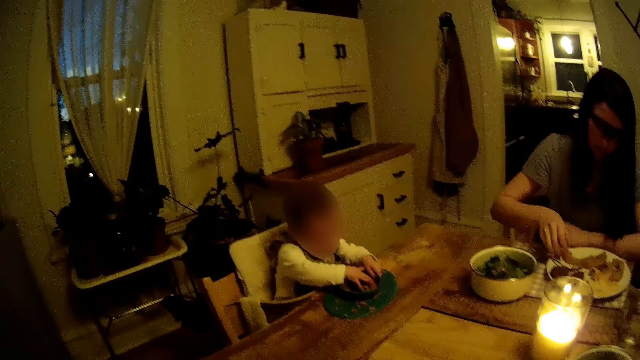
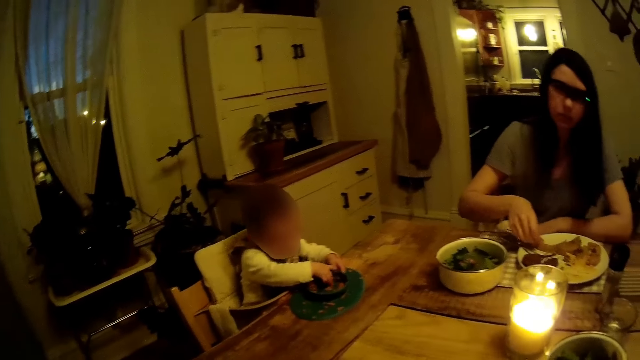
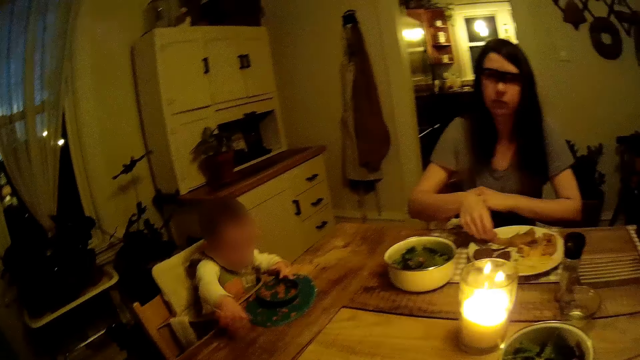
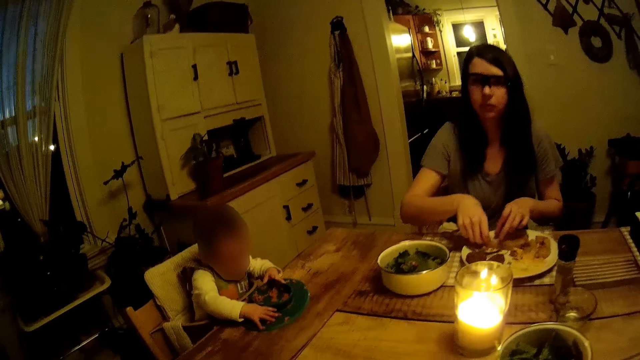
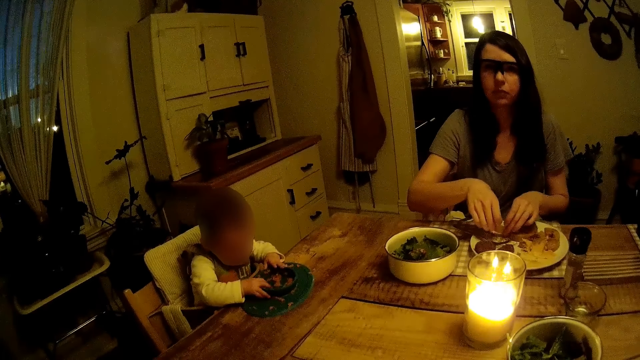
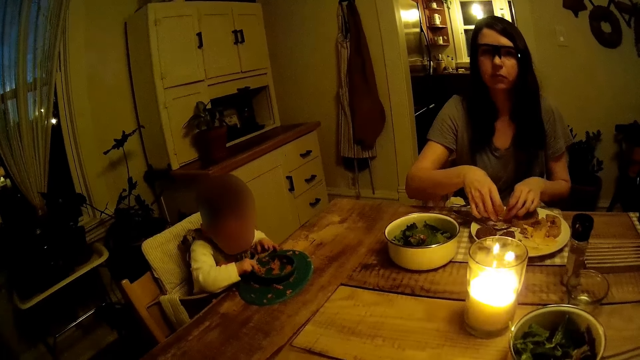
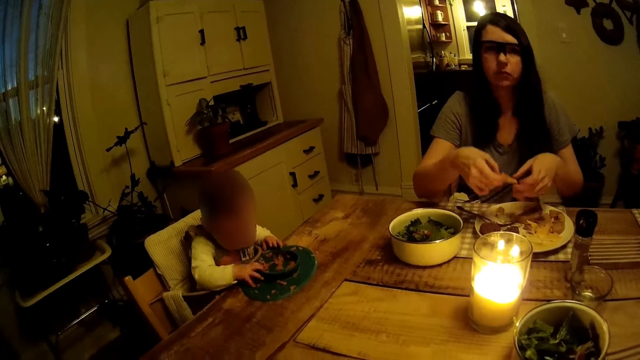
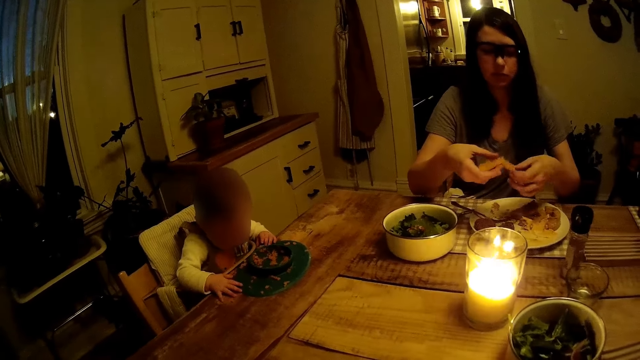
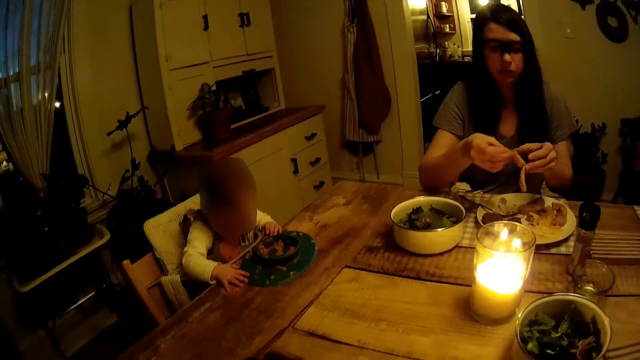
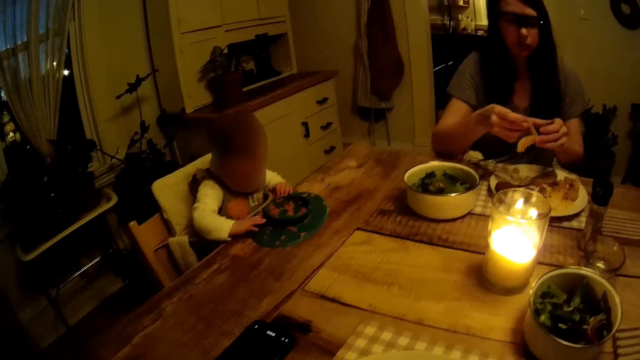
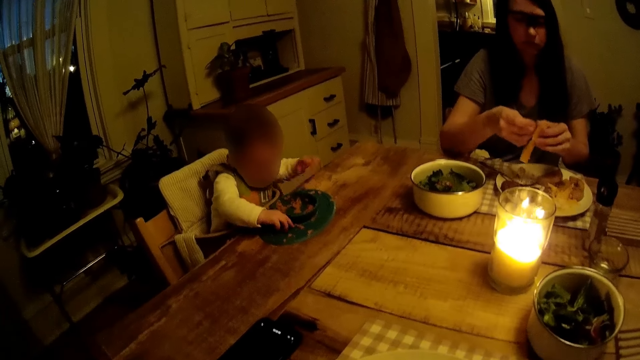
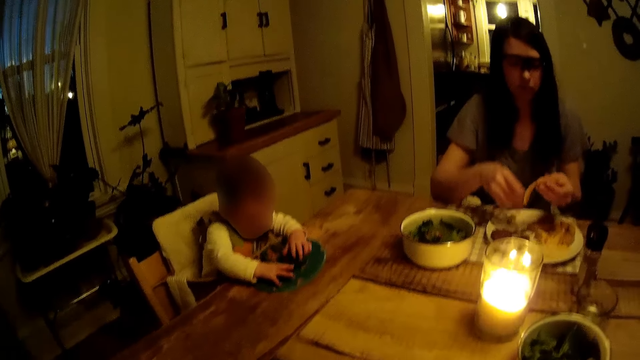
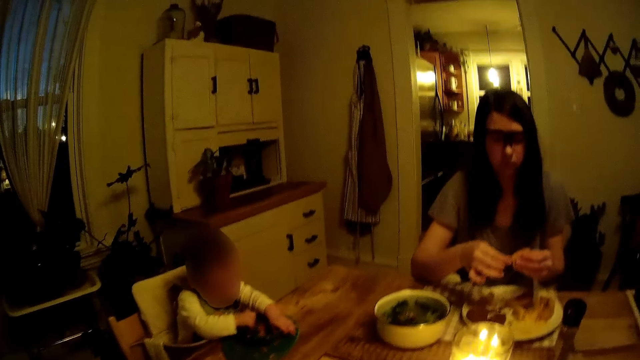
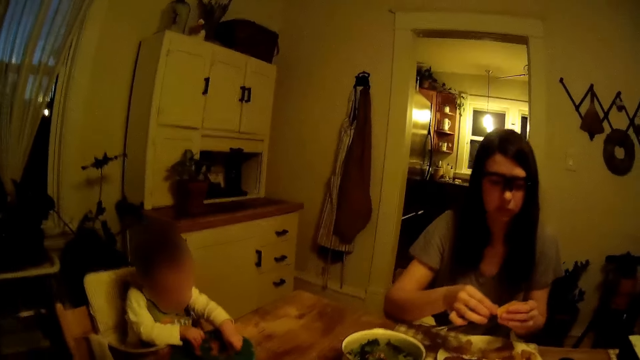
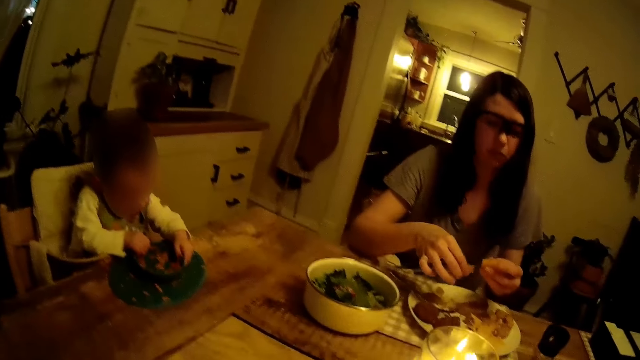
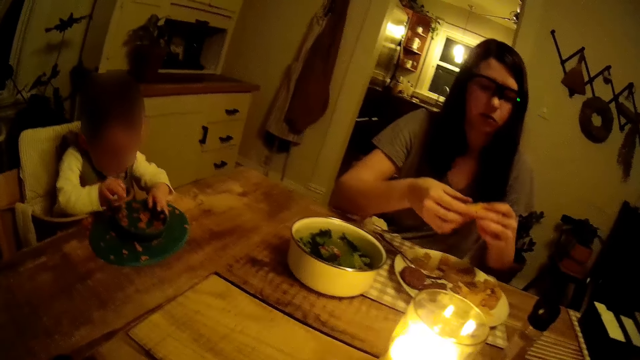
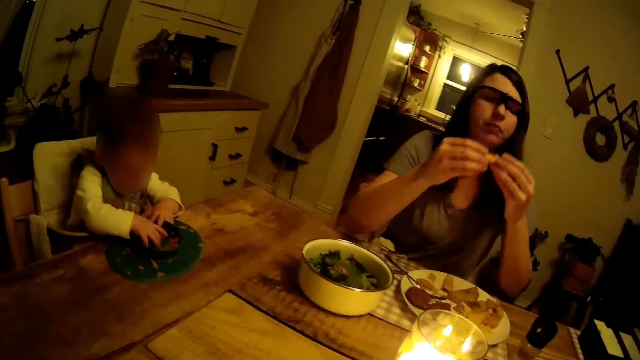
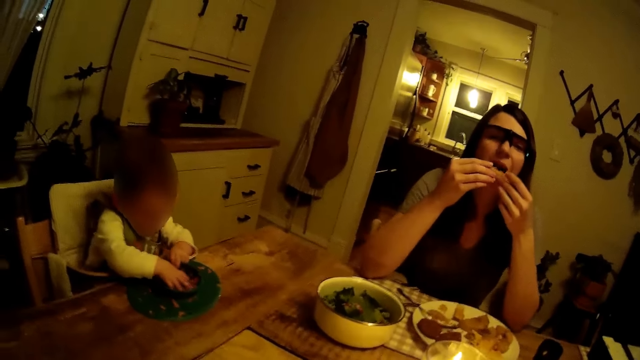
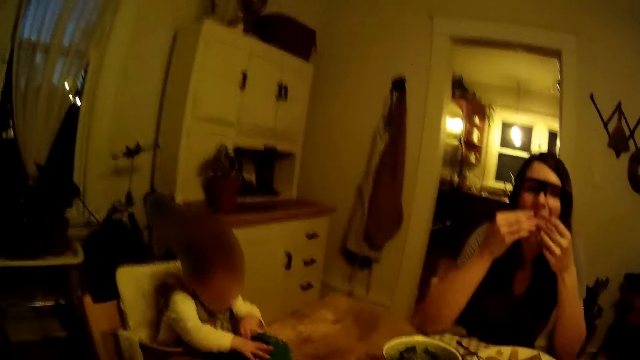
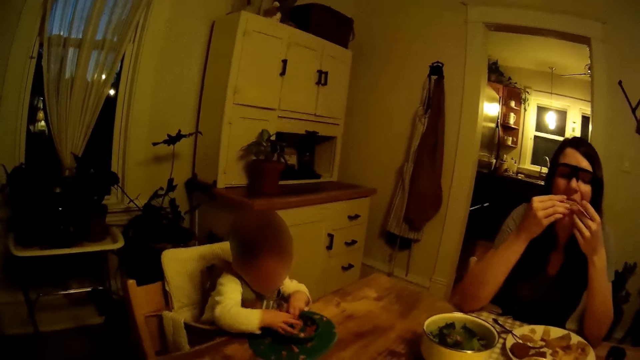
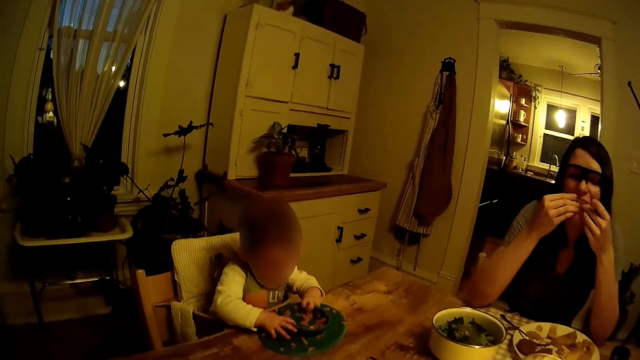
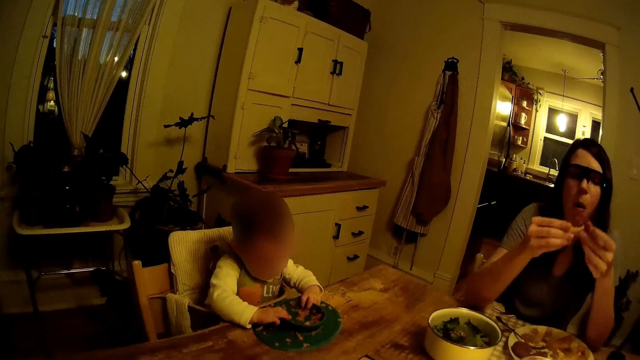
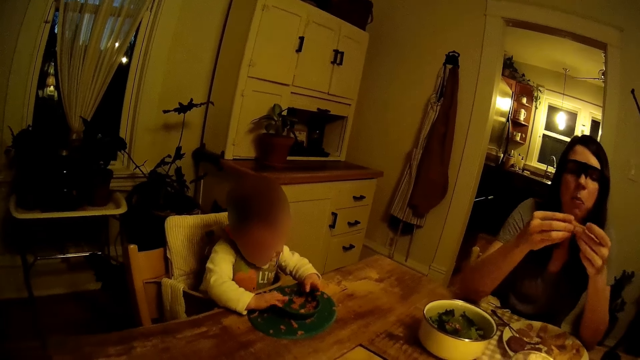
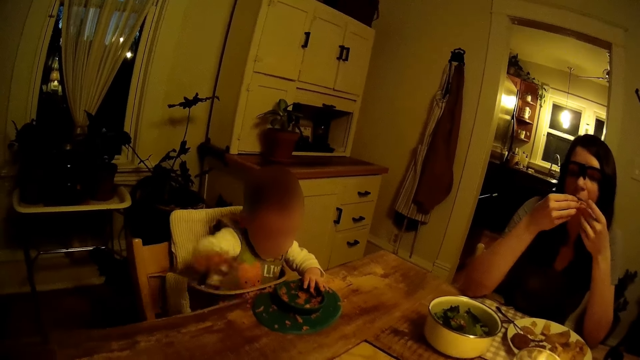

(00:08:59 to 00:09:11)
The camera wearer converses with a lady. The lady picks a meal from the plate on the table with both hands. The lady holds the meal with her left hand and cuts the meal with both hands. The lady places a piece of the meal in the plate on the table with her left hand and holds the piece of the meal with both hands. The lady eats the piece of meal in both hands.

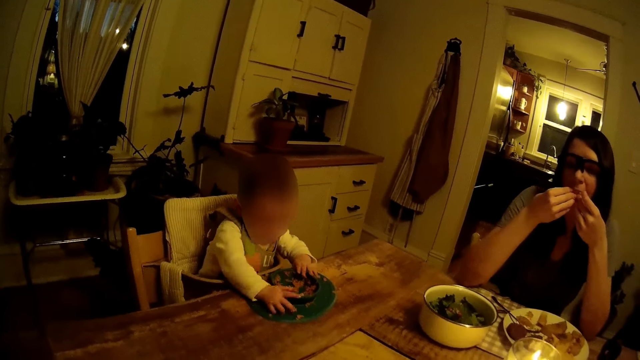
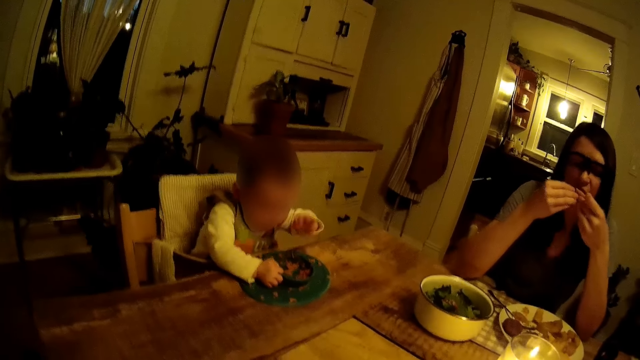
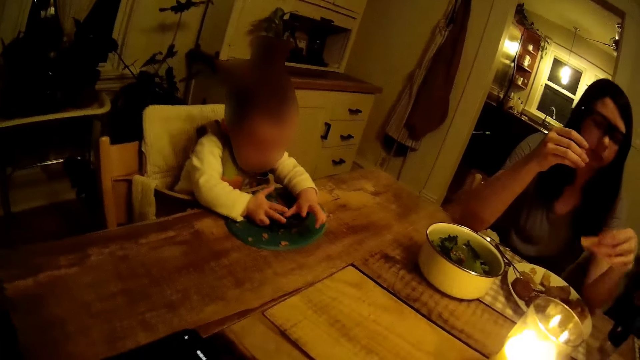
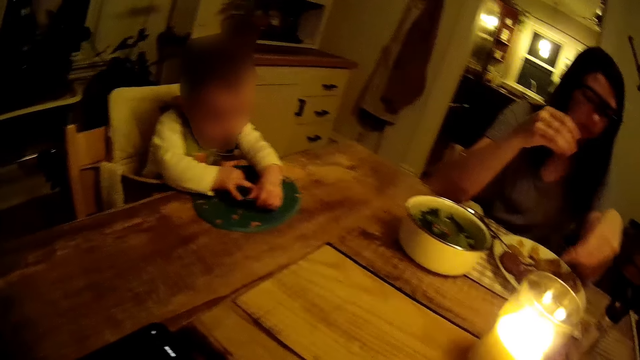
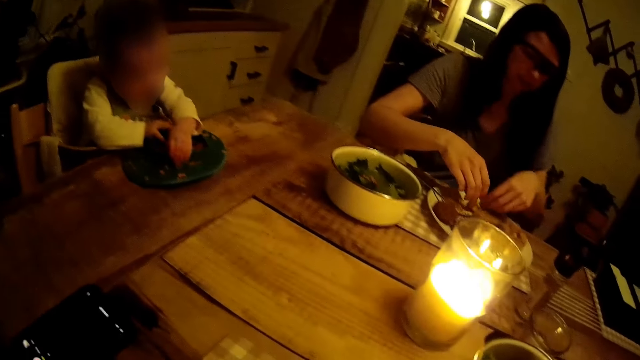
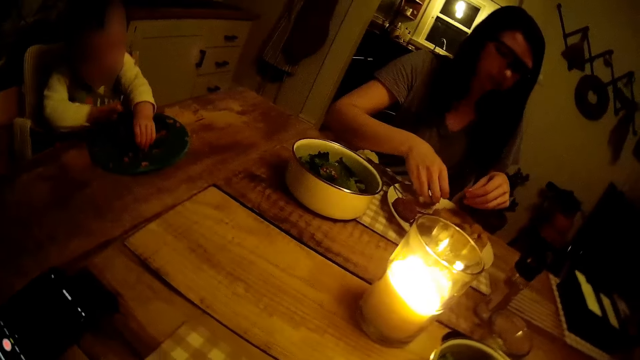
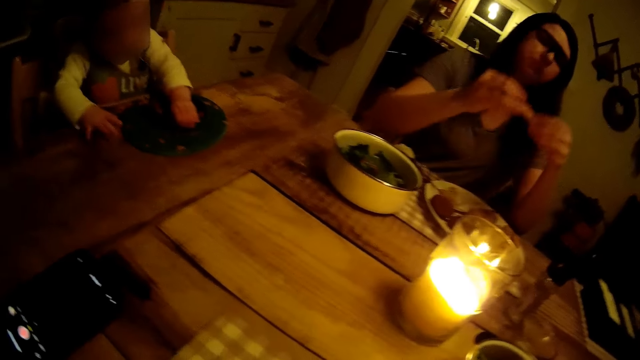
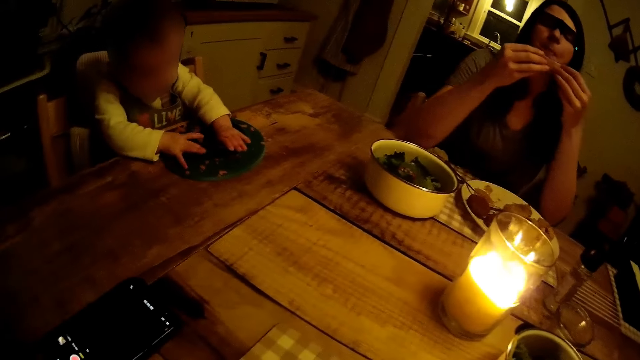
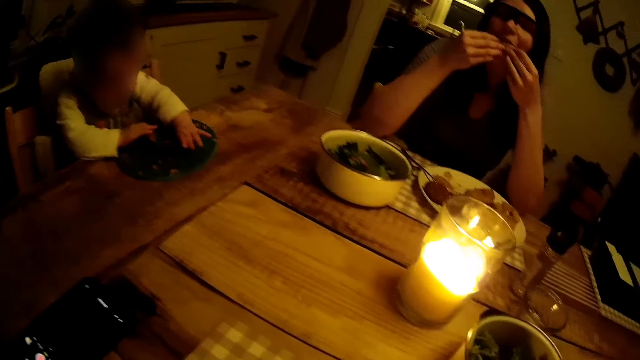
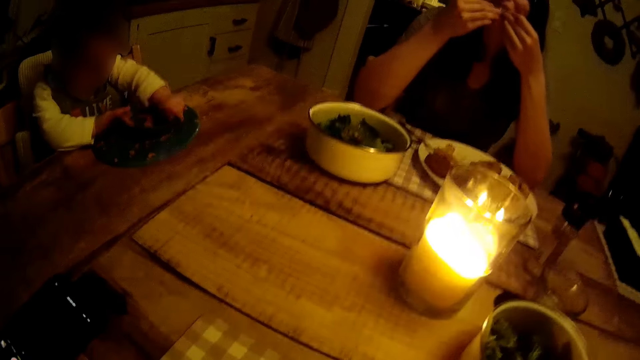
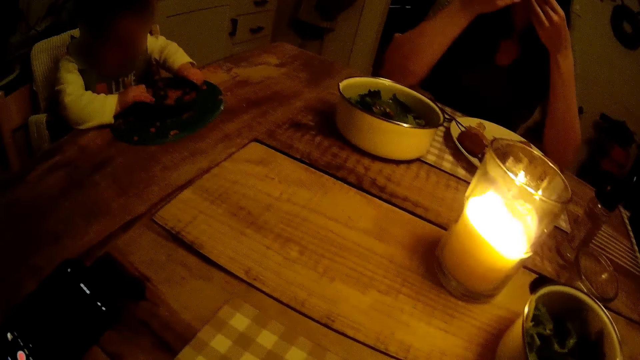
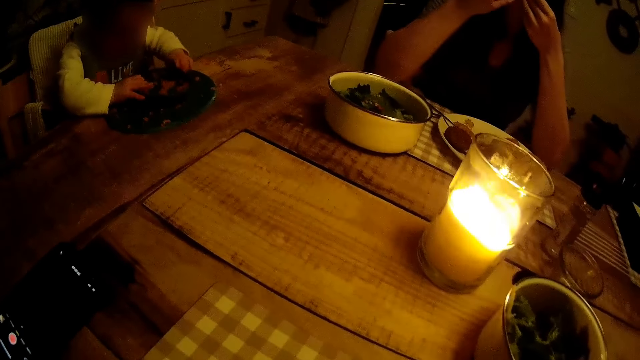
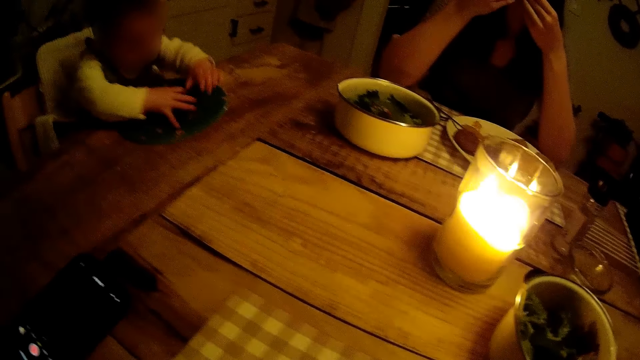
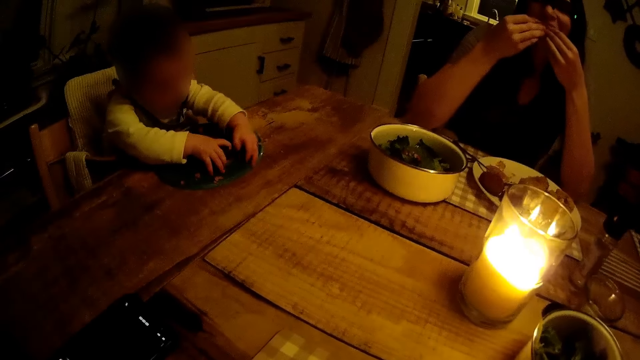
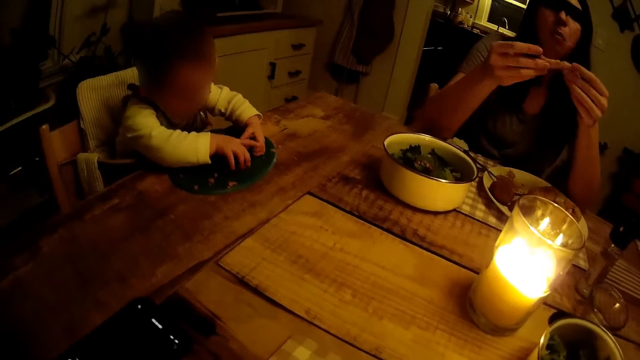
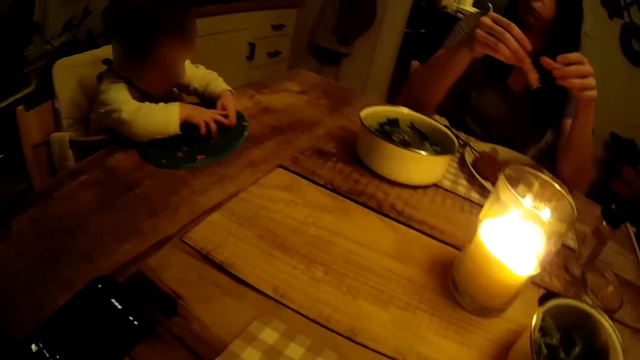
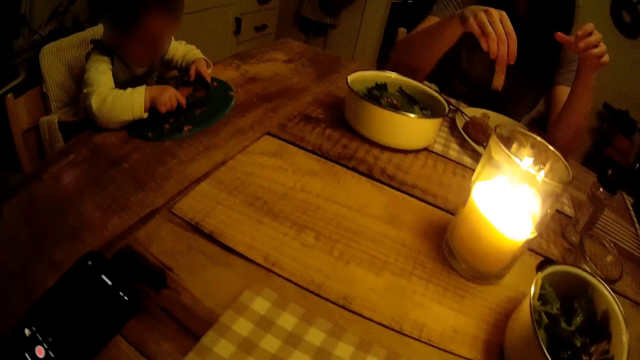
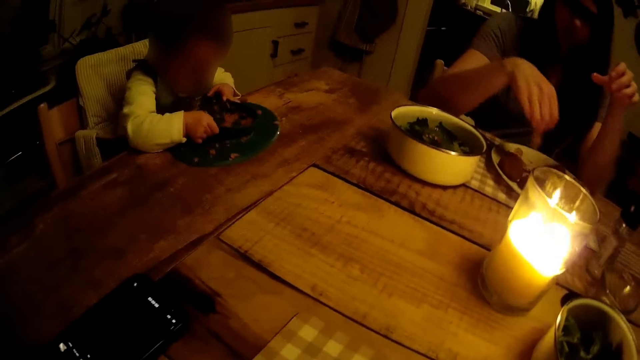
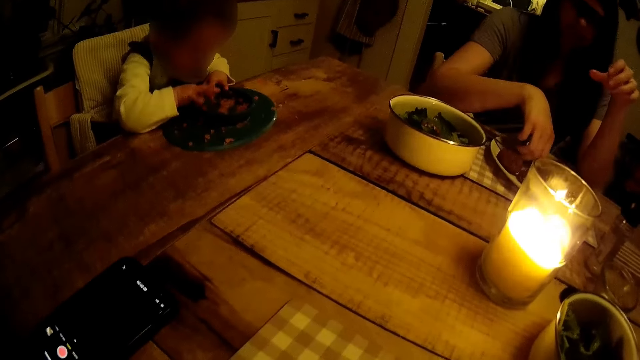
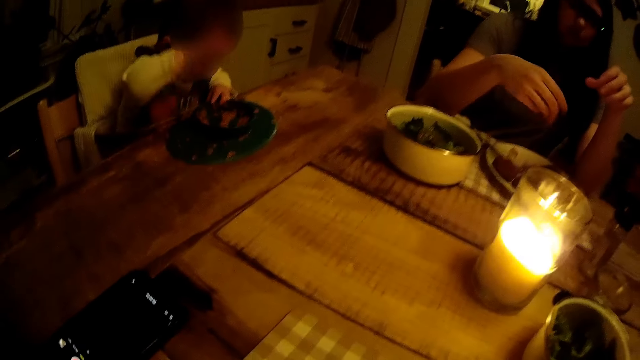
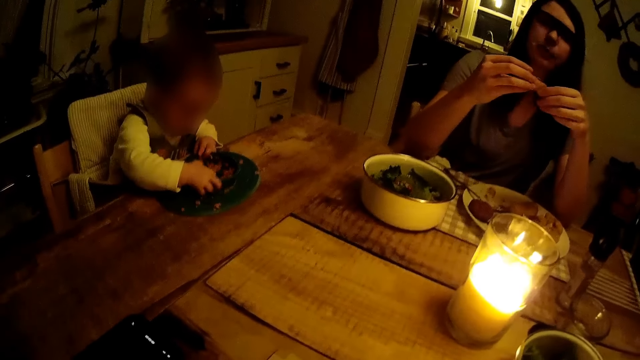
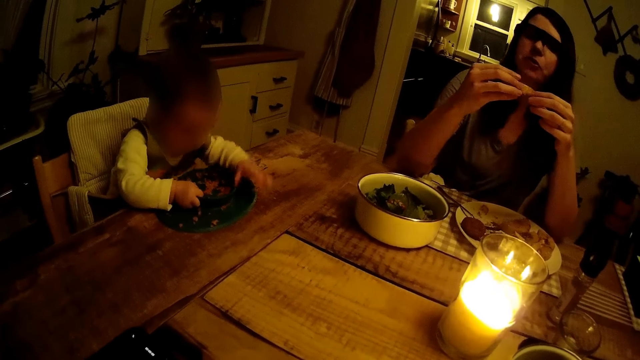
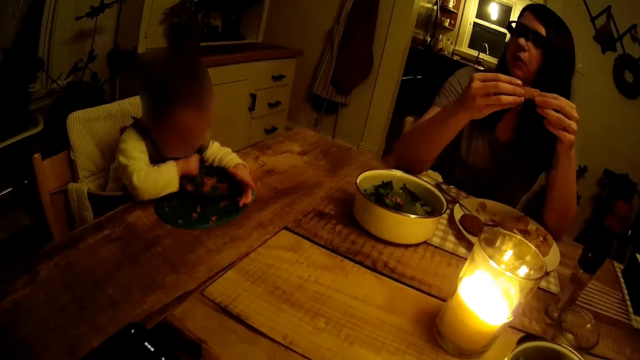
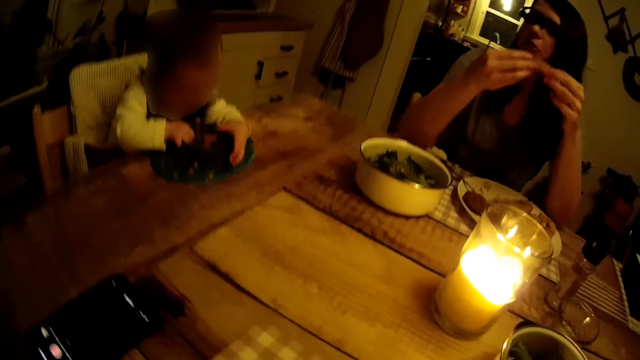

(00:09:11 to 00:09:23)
The woman holds the piece of meal with her left hand and places the piece of meal in the plate on the table with her left hand. The woman picks a meal from the plate with her right hand, holds the meal with both hands, and eats the meal in both hands.
